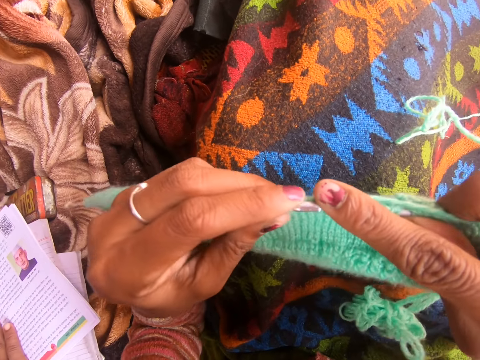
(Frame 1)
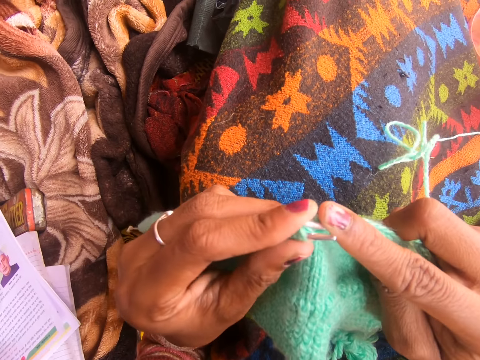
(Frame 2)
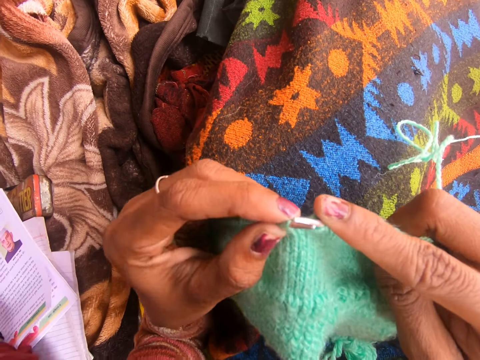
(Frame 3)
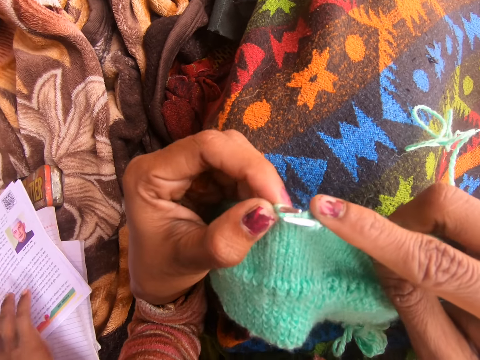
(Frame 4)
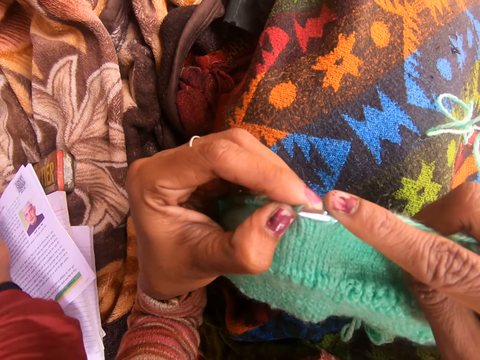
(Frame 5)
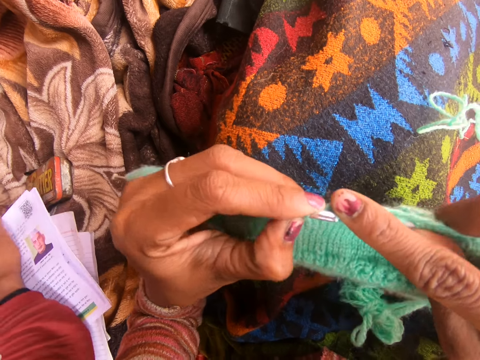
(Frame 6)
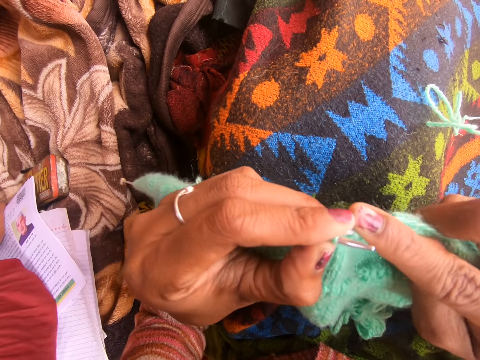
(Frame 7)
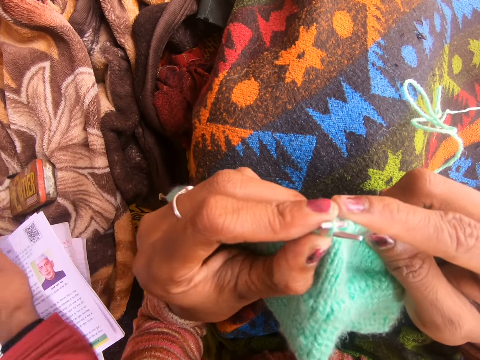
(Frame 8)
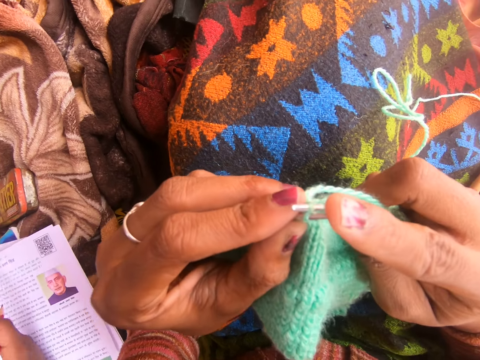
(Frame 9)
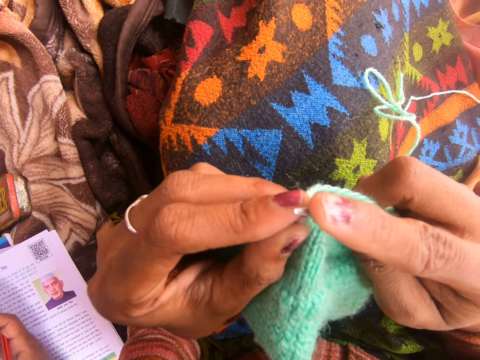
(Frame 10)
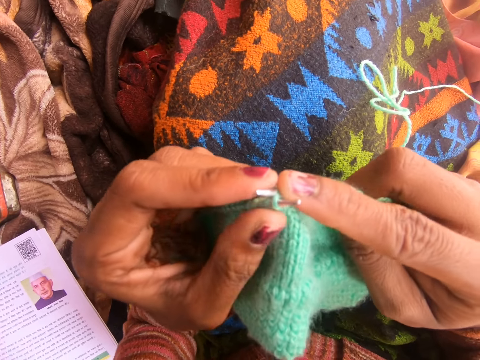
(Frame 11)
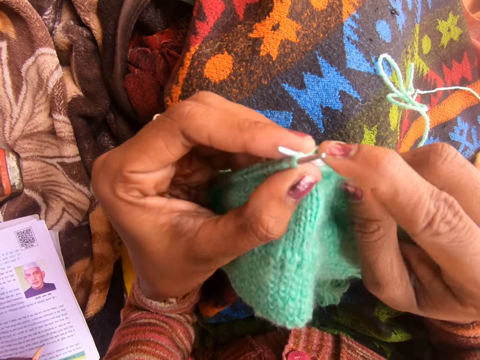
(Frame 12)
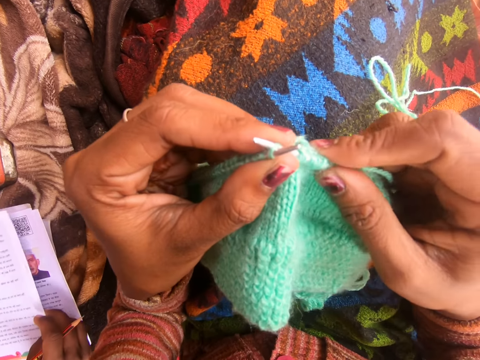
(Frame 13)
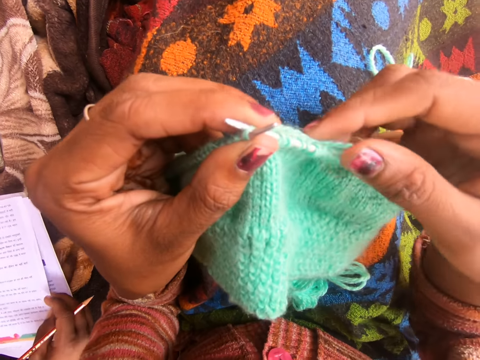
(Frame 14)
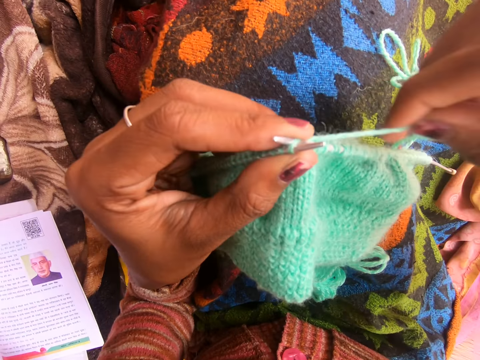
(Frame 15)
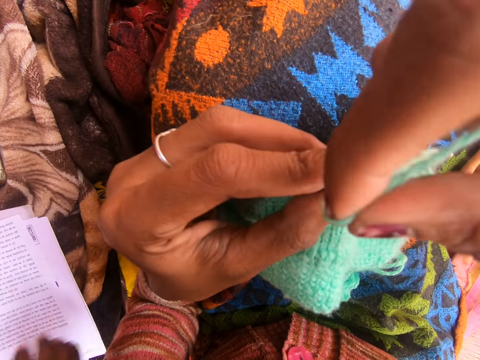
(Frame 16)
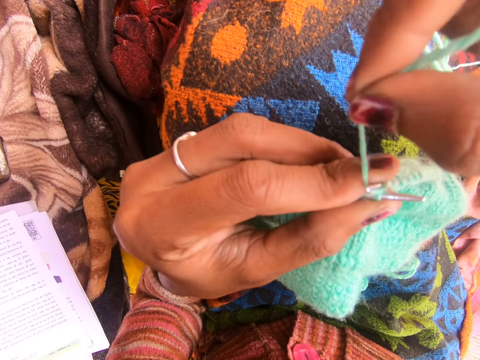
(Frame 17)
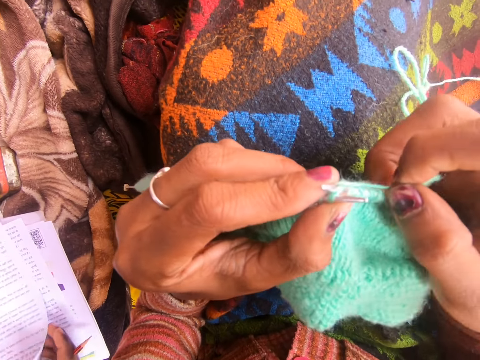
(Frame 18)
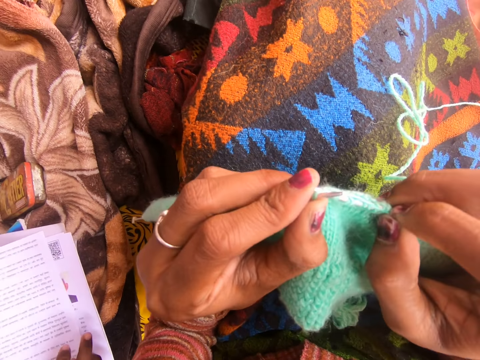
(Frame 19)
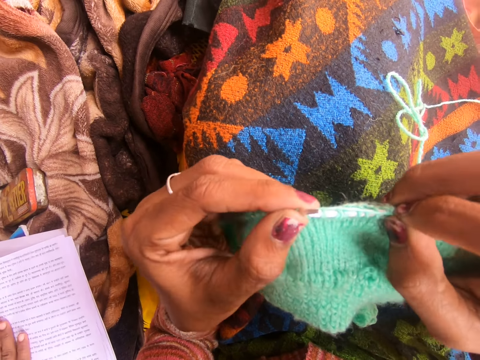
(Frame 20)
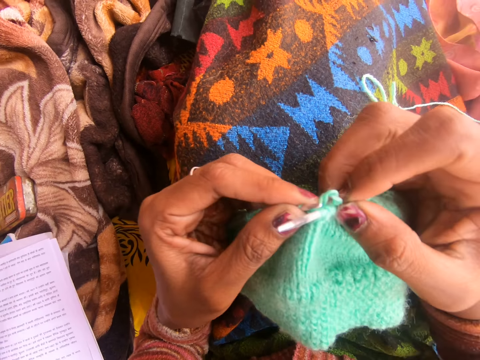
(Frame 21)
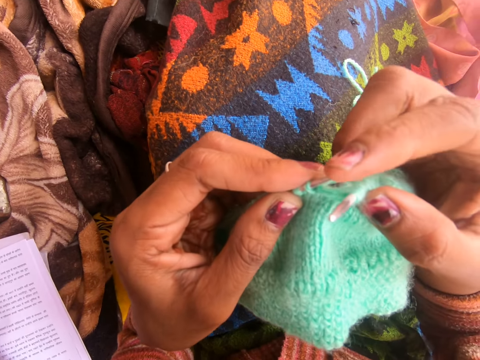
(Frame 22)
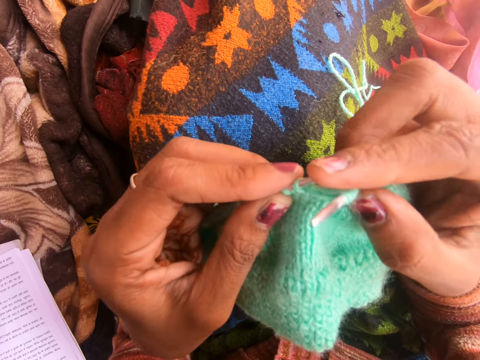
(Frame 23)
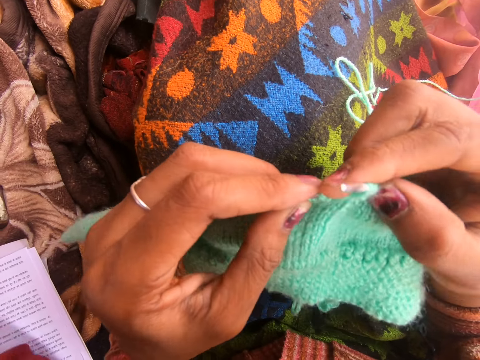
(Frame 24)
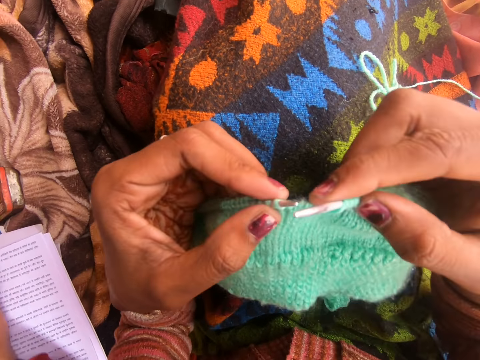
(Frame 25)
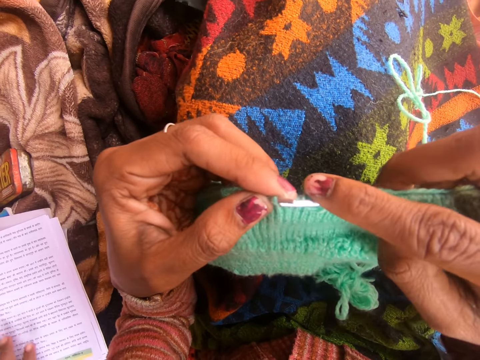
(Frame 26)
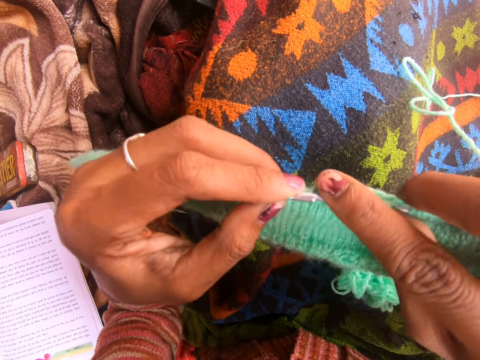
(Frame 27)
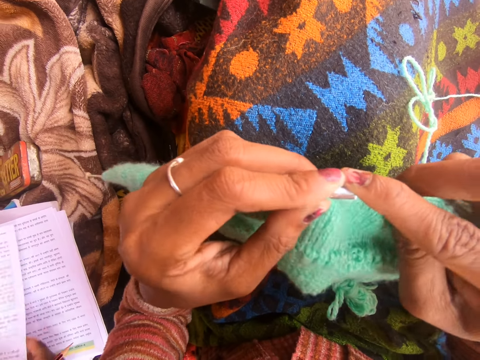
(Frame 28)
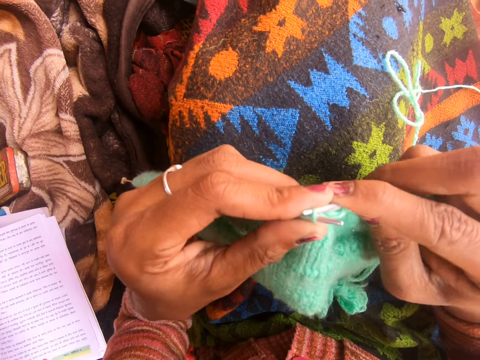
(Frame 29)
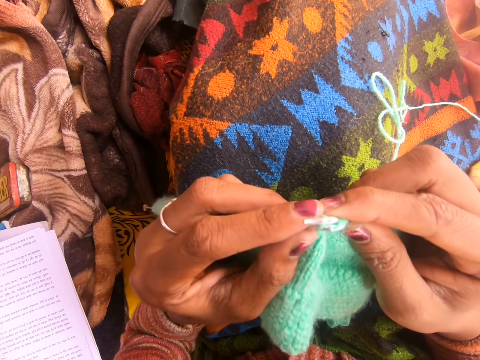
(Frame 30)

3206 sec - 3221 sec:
A person talks to the camera wearer. The camera wearer laughs. They talk to the person.

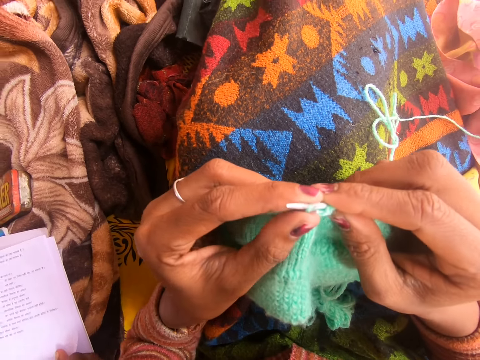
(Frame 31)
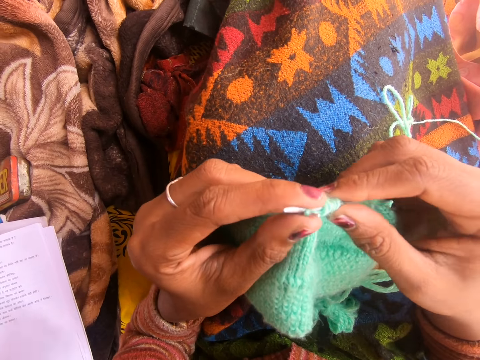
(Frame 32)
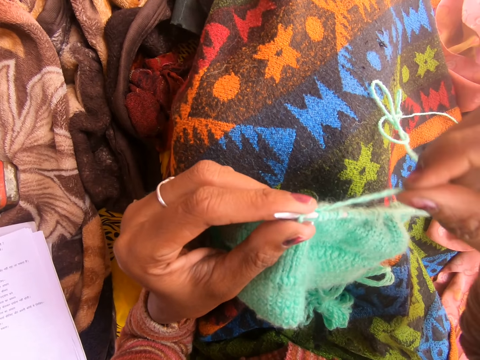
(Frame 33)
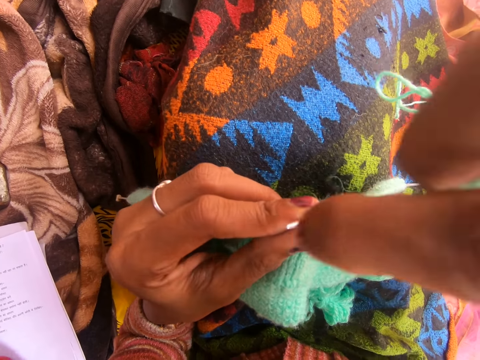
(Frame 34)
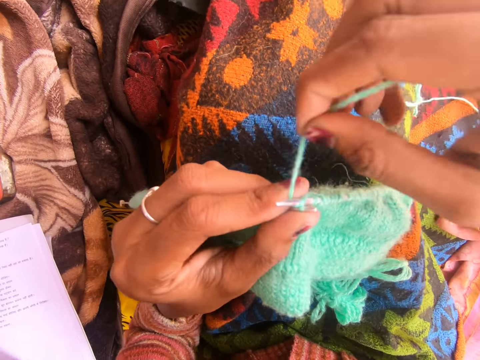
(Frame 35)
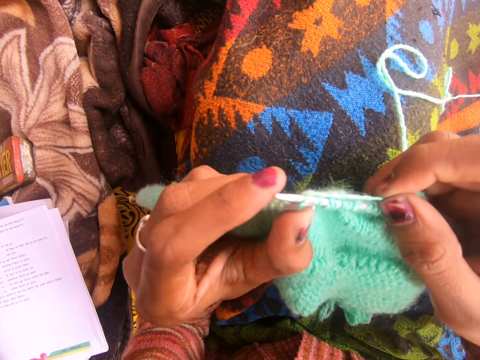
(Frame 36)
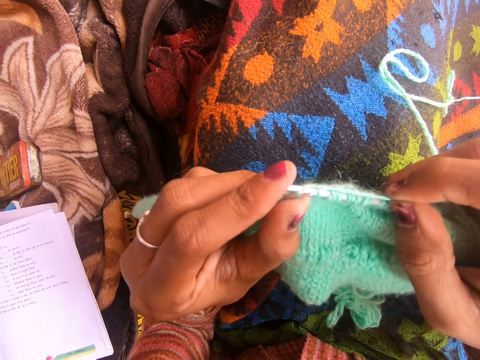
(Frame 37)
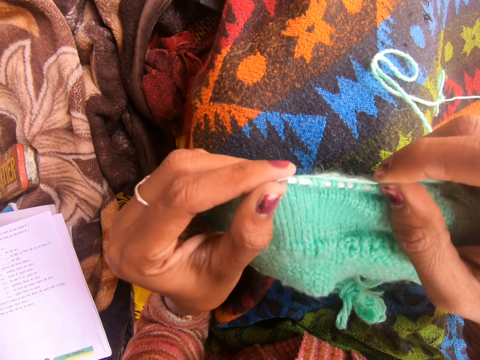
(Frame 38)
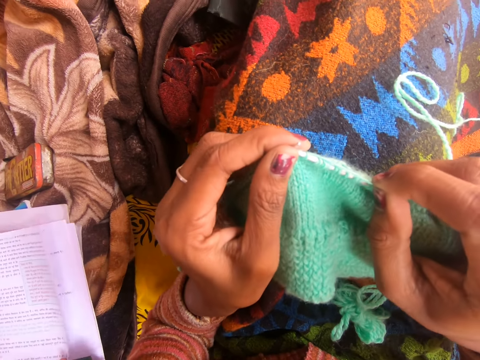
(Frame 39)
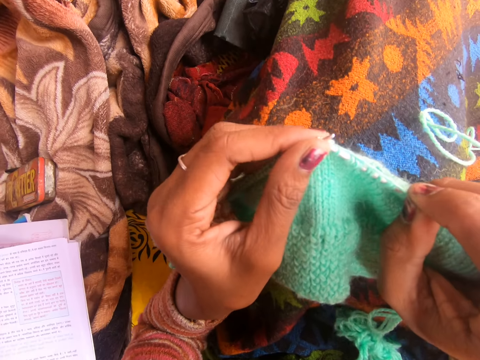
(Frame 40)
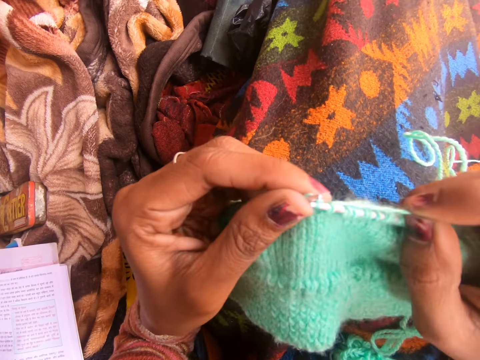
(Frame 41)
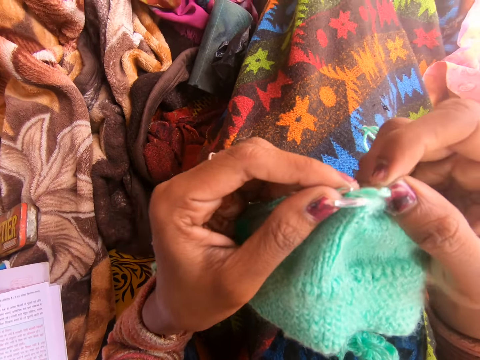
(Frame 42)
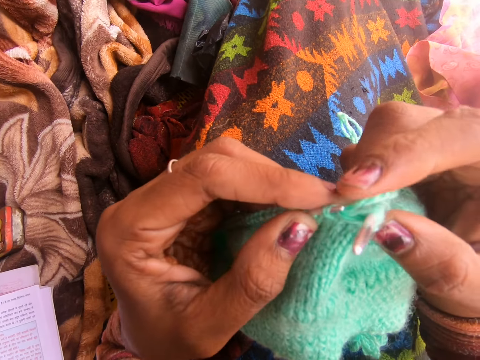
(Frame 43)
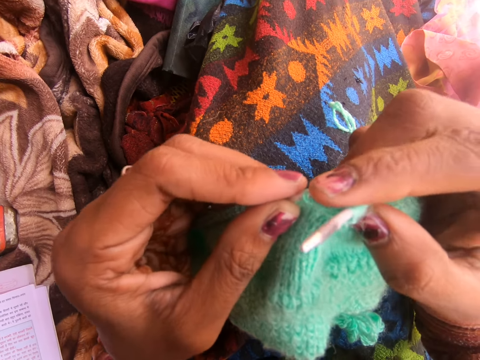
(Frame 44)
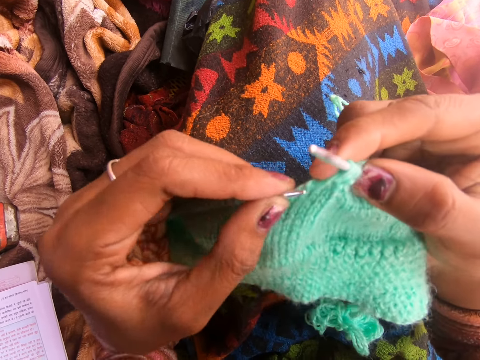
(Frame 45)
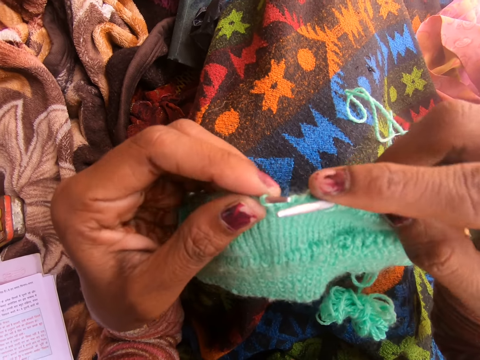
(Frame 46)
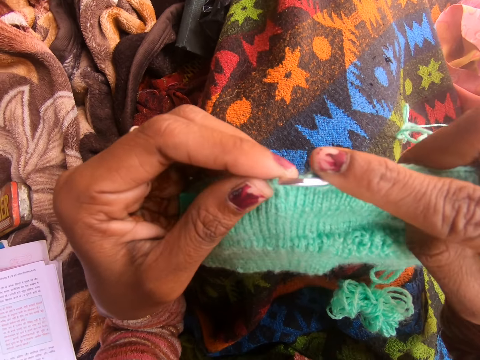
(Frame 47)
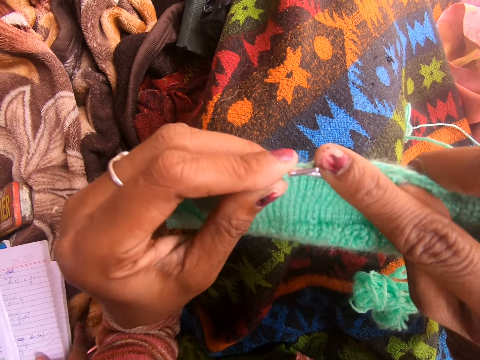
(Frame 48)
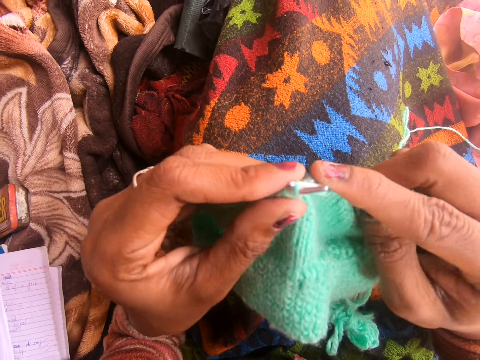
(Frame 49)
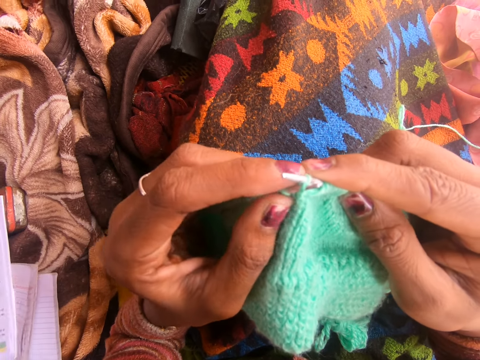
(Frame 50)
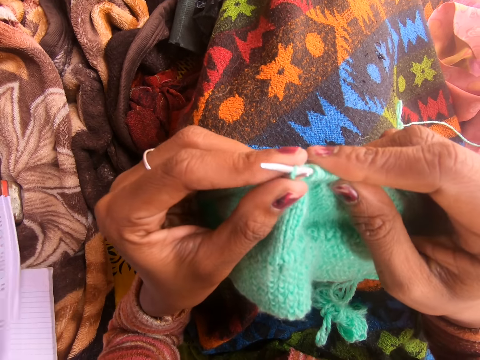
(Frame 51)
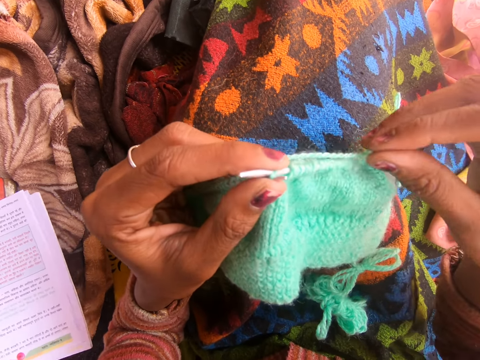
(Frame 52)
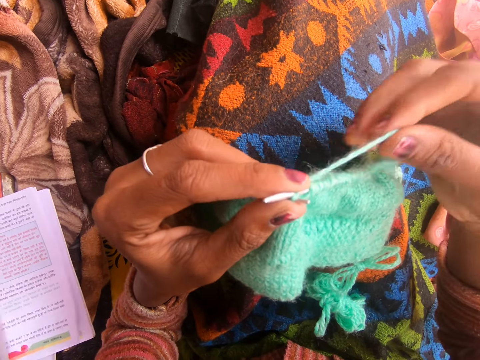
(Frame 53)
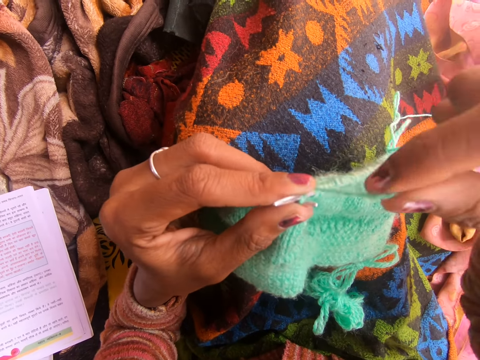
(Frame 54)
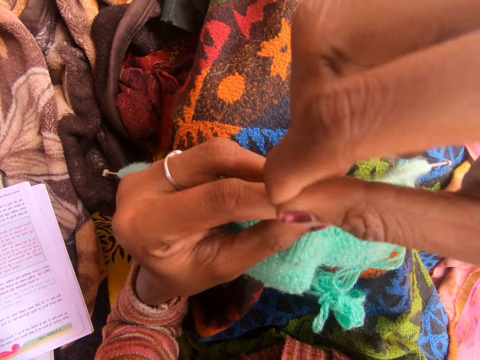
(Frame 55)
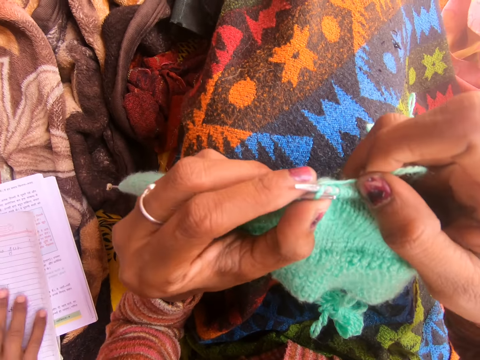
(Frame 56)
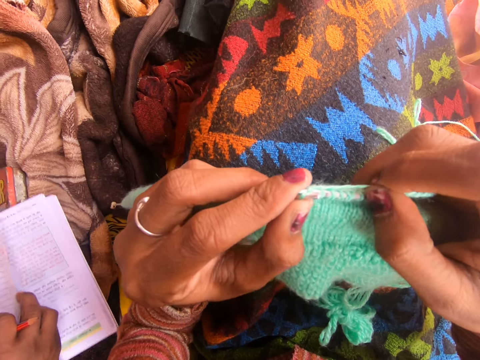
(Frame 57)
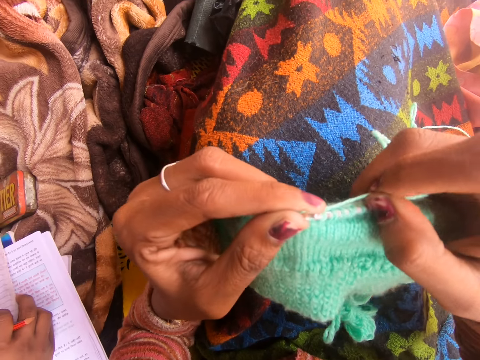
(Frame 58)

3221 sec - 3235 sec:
A person talks to the camera wearer. The camera wearer talks to the person.
